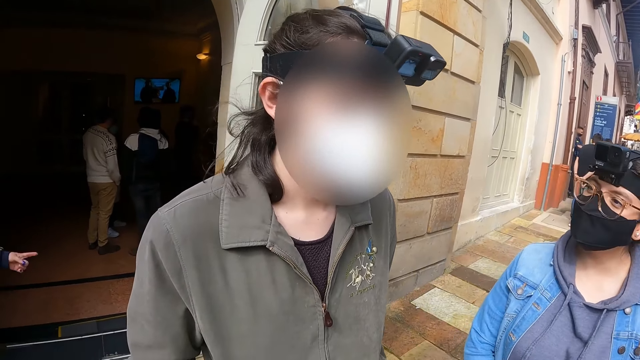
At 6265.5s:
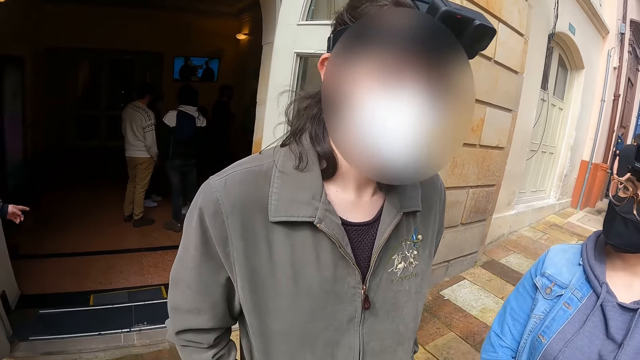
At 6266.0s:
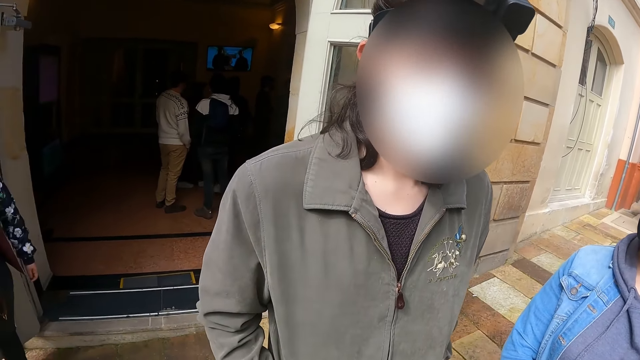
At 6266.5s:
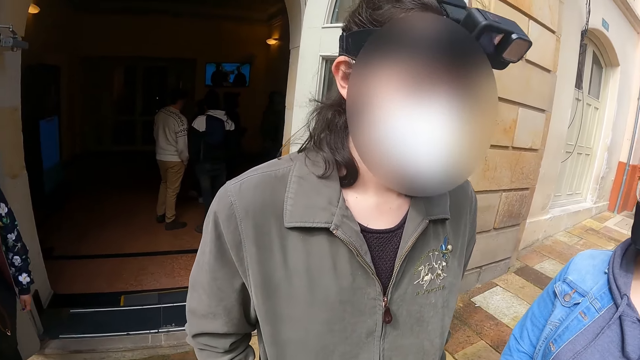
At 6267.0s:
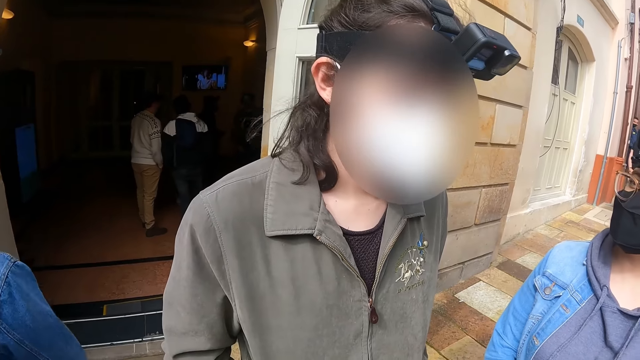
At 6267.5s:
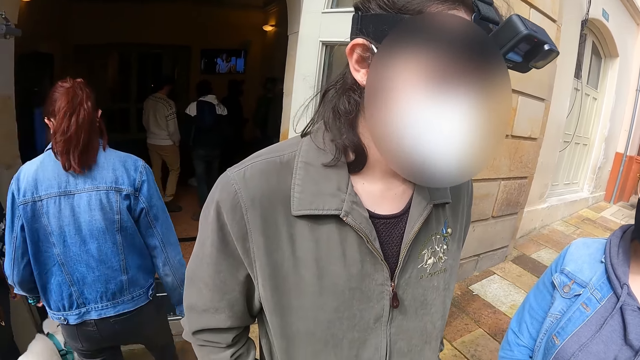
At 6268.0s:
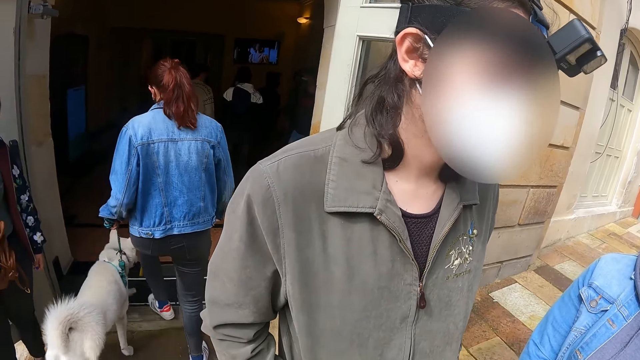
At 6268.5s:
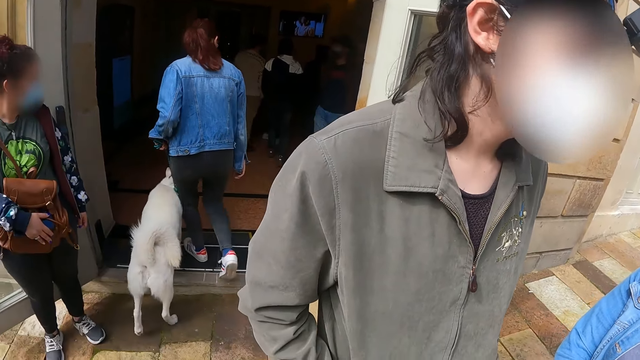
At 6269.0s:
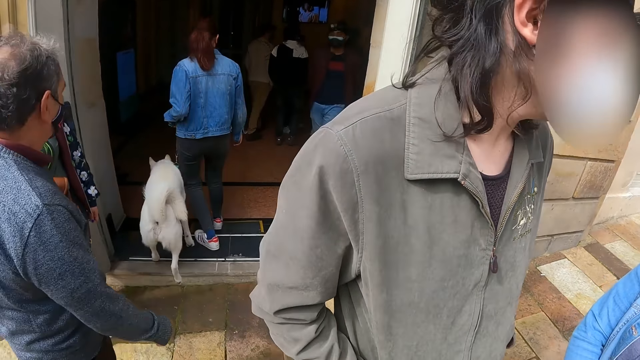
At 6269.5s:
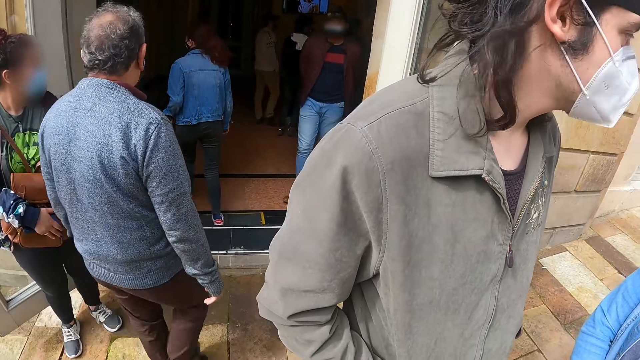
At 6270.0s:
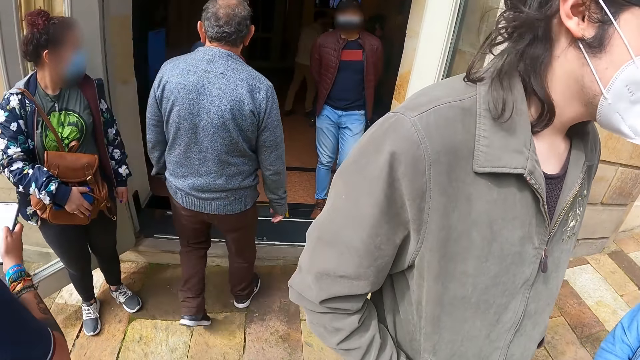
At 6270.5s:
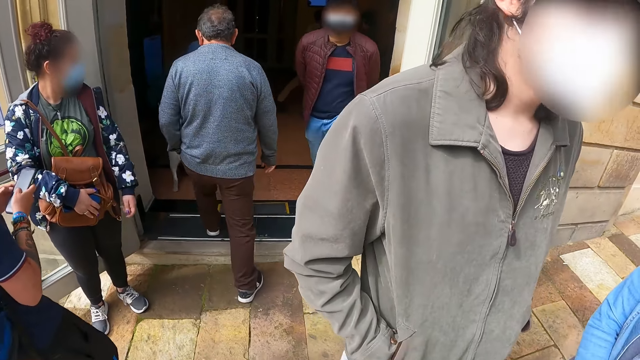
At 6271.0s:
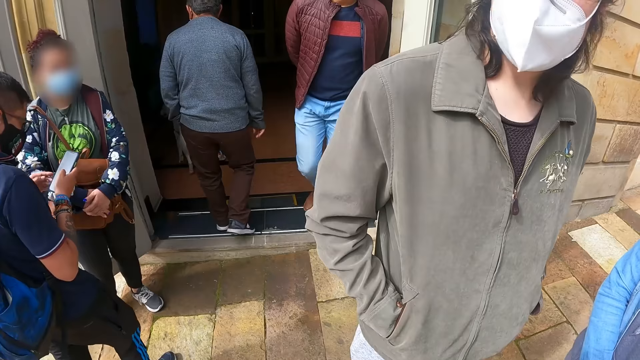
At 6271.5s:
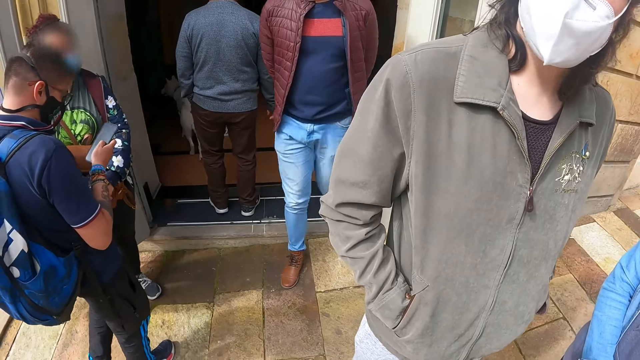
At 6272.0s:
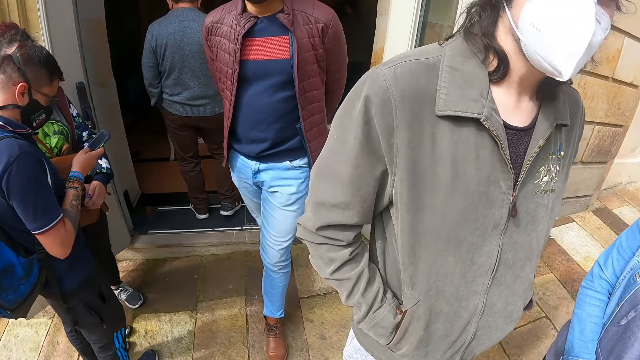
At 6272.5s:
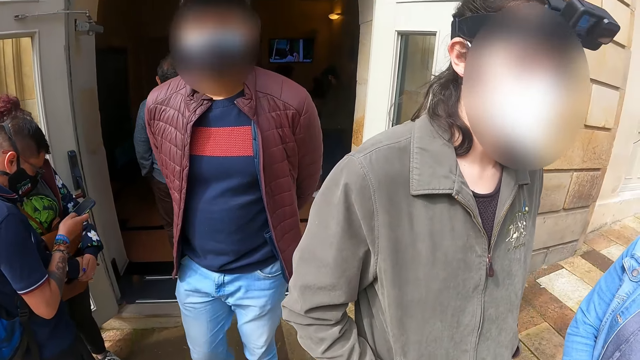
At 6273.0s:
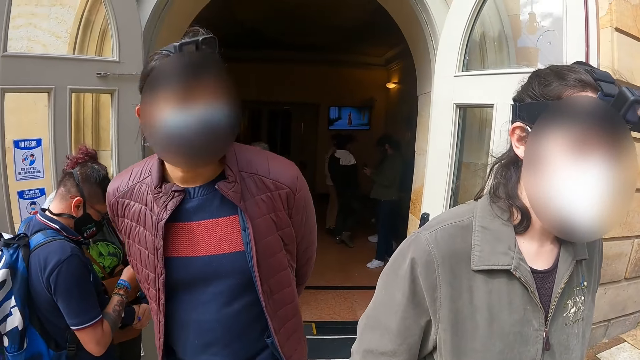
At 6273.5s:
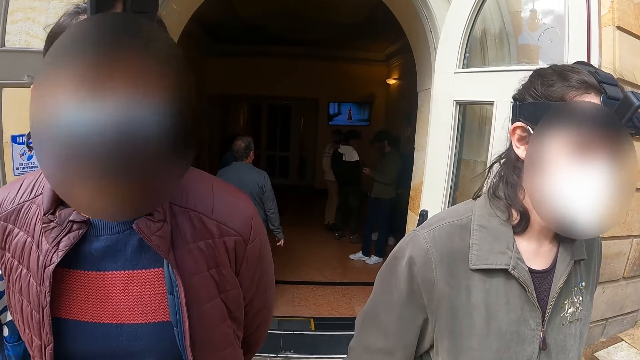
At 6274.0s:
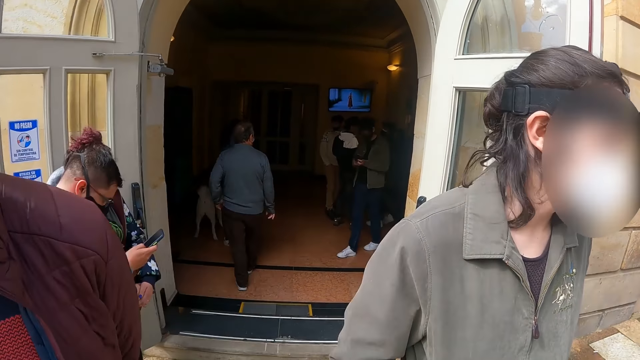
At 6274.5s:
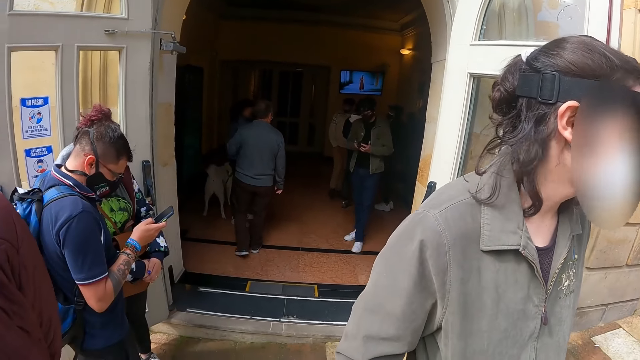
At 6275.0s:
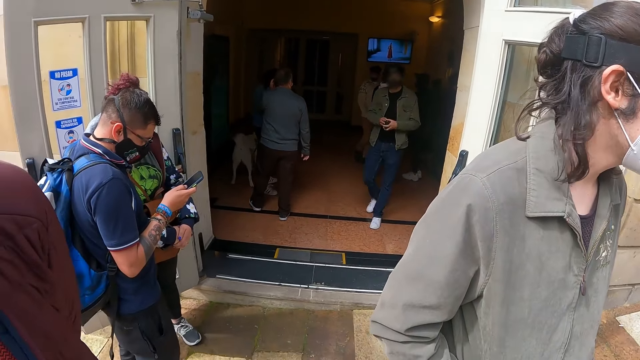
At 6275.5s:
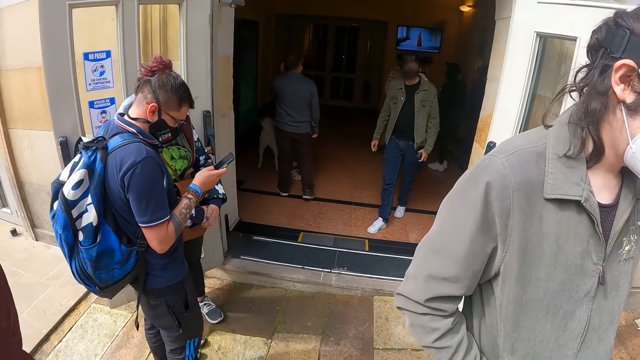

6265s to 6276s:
A man talks to a woman. Another man walks past the camera wearer.

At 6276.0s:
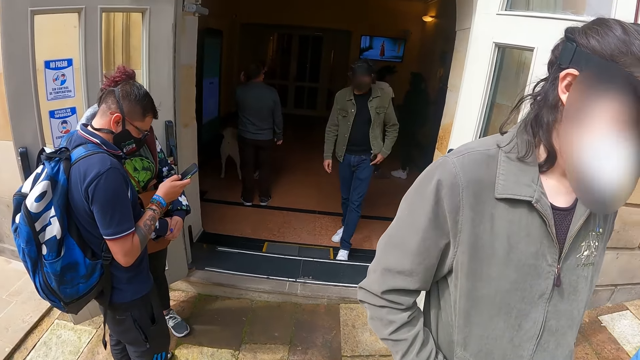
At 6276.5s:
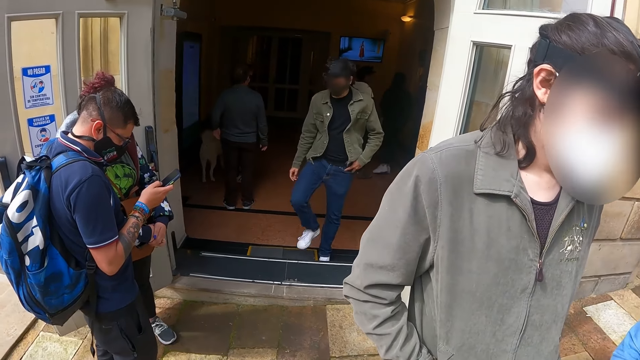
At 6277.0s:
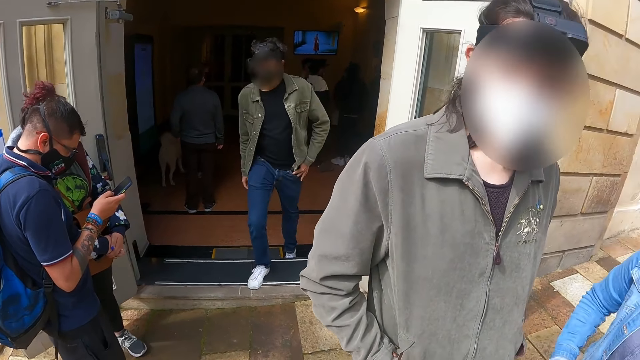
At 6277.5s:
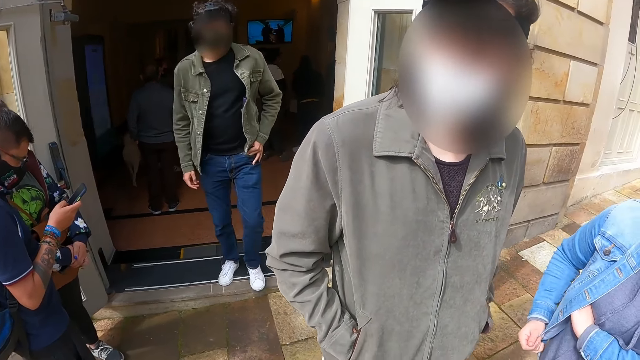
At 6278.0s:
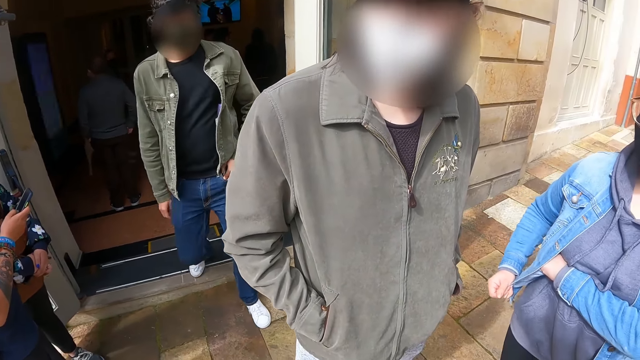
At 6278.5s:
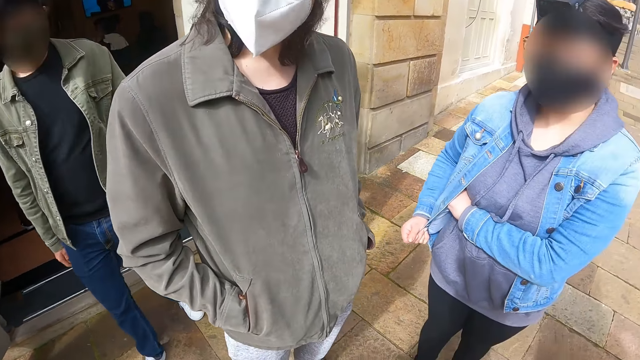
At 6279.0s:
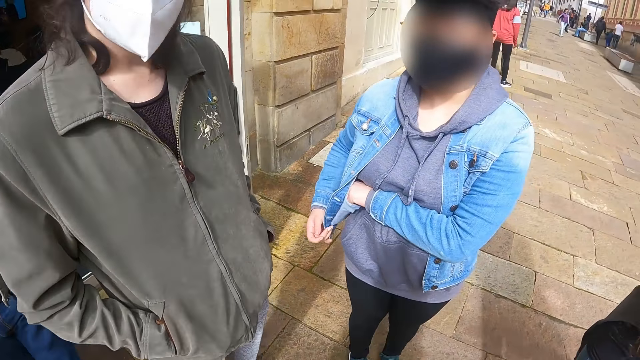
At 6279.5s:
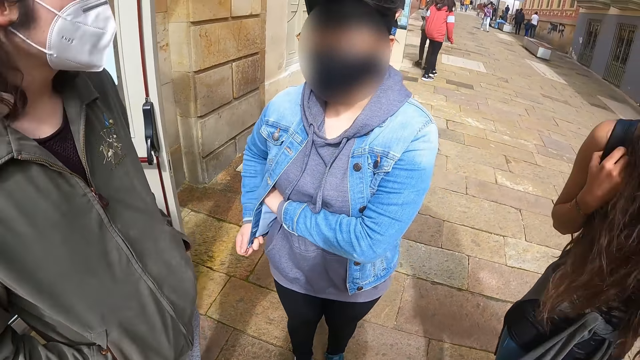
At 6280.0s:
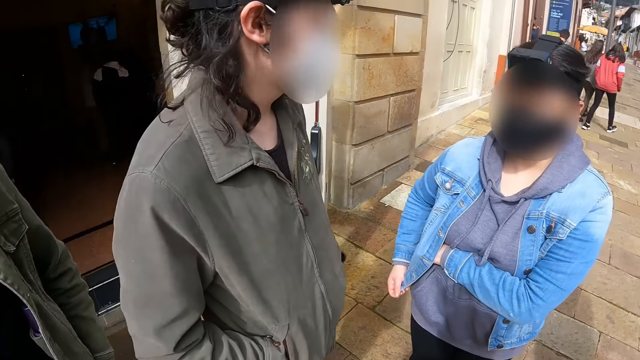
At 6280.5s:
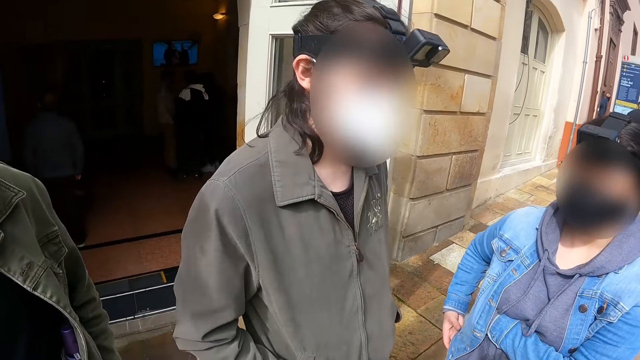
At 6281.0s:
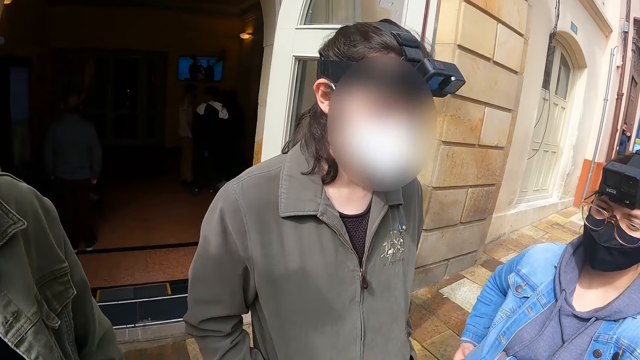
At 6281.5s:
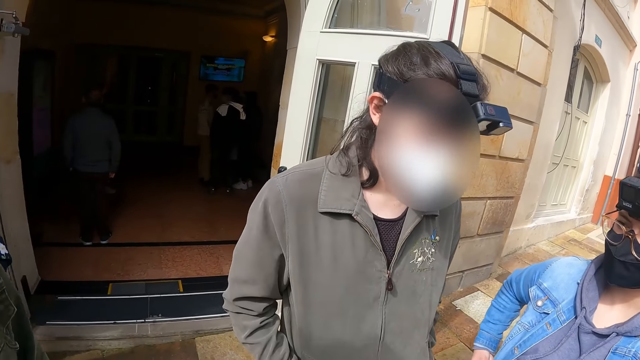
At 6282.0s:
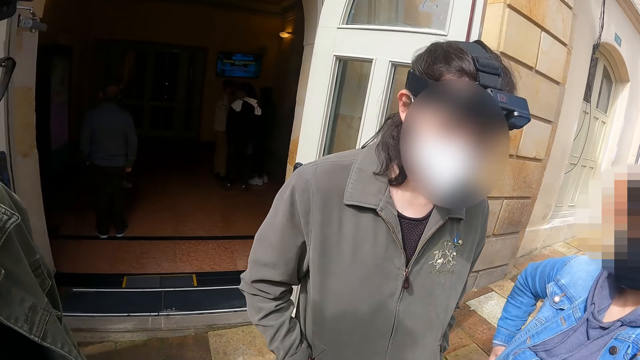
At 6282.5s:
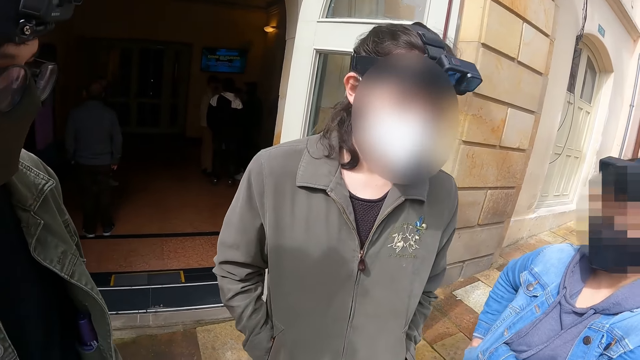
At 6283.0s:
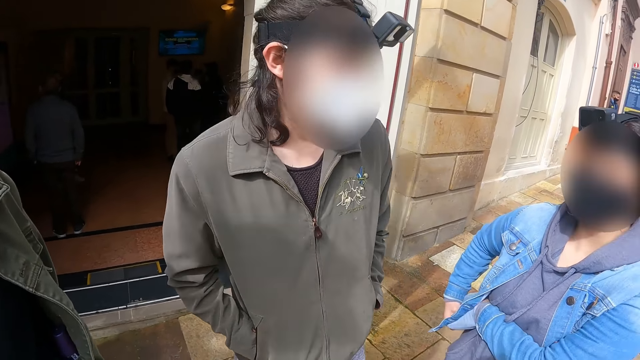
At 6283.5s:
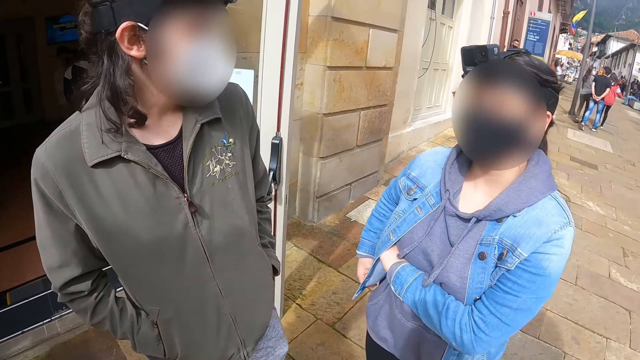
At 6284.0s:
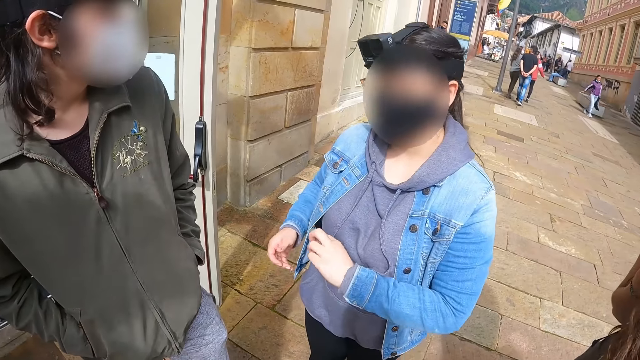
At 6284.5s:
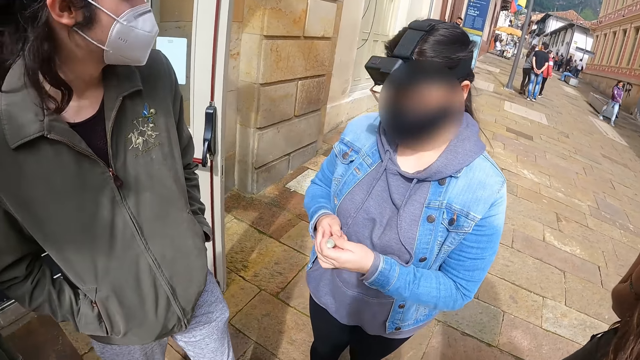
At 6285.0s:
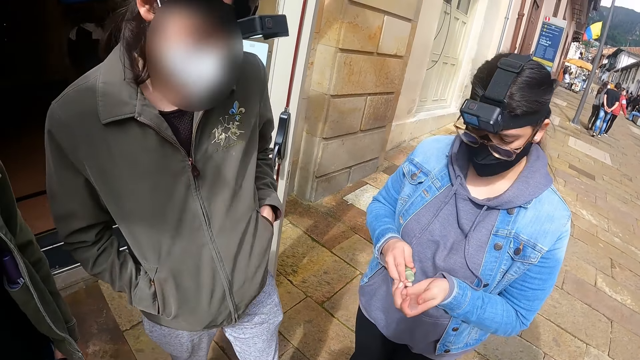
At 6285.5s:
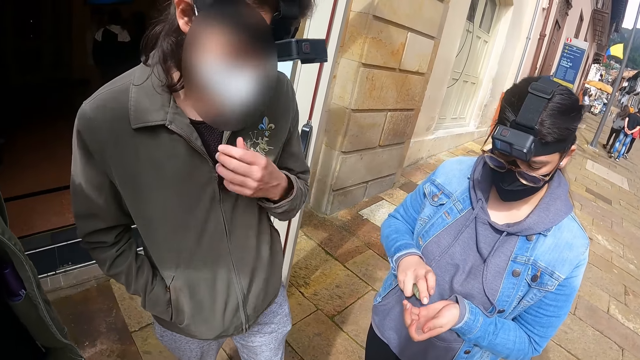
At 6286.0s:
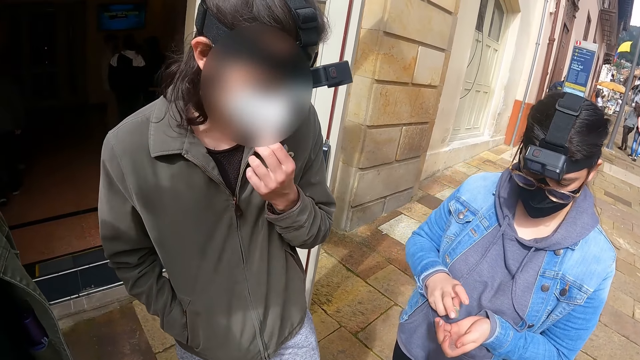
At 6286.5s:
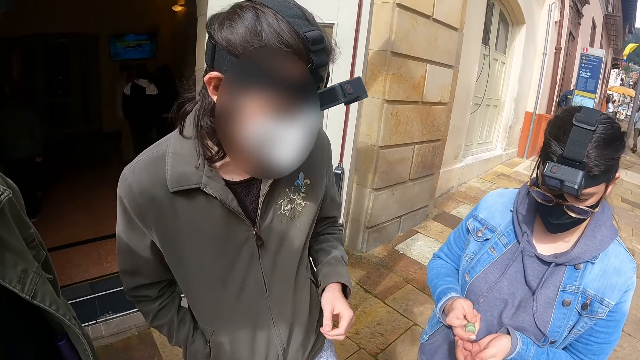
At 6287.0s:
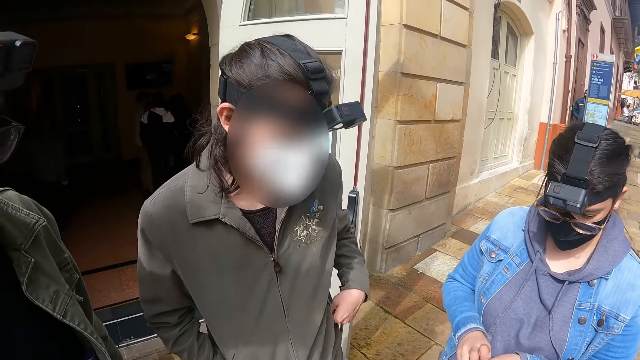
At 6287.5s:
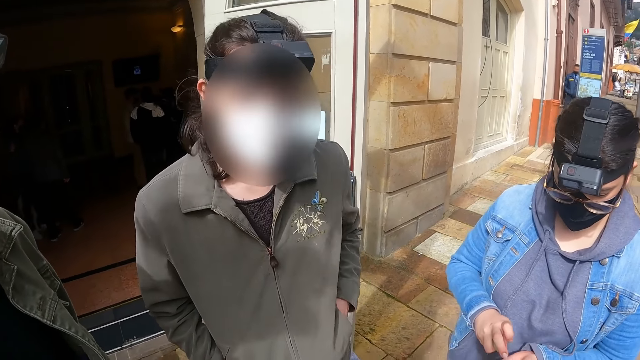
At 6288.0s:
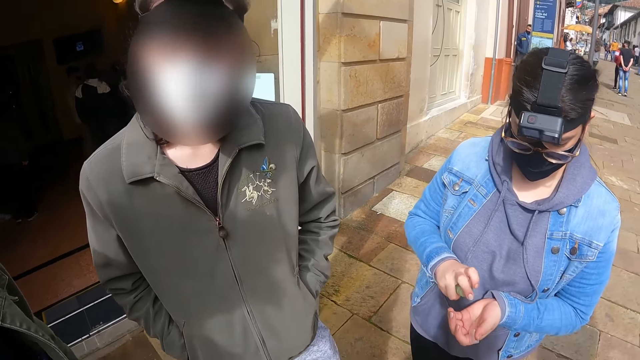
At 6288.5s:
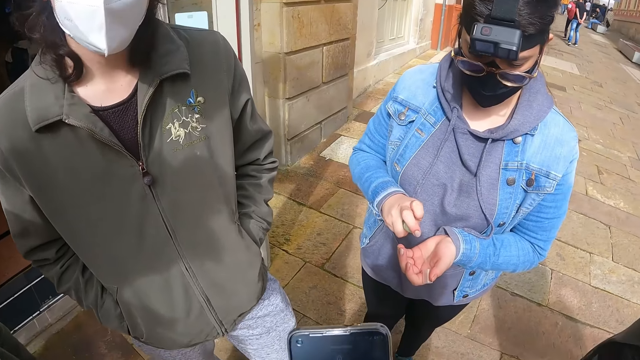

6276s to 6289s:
The camera wearer looks around. A woman looks at a man. The woman sprays the left hand. The man inserts the hand in the pocket.
